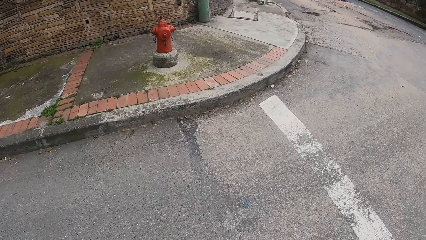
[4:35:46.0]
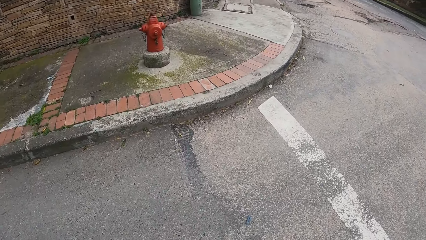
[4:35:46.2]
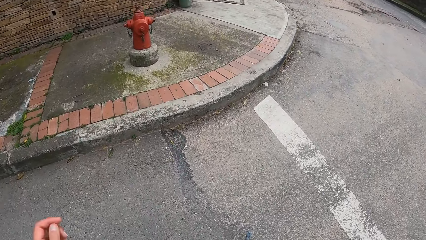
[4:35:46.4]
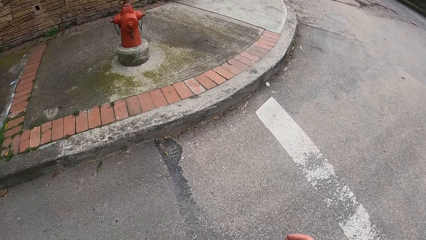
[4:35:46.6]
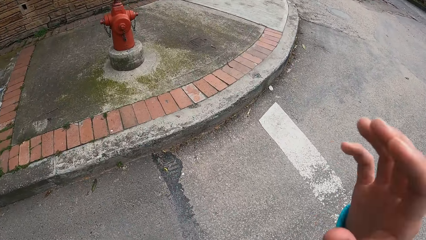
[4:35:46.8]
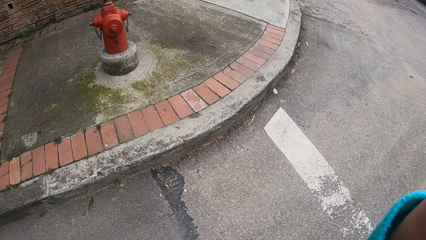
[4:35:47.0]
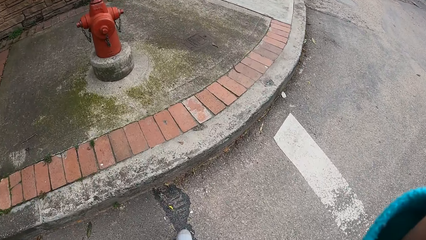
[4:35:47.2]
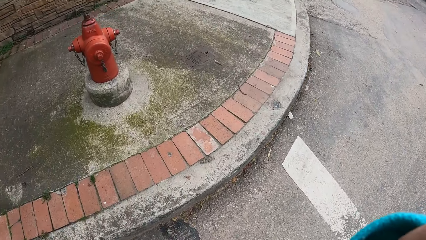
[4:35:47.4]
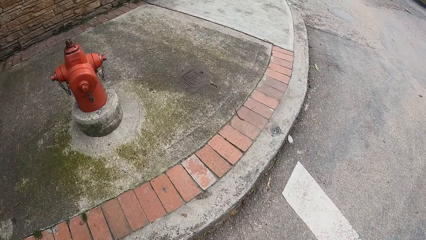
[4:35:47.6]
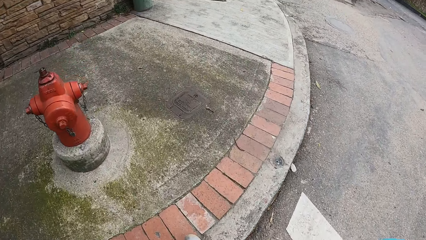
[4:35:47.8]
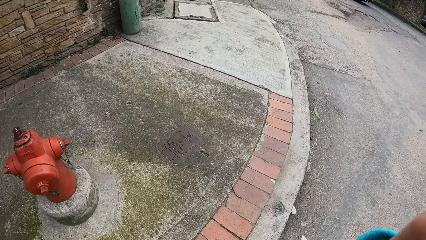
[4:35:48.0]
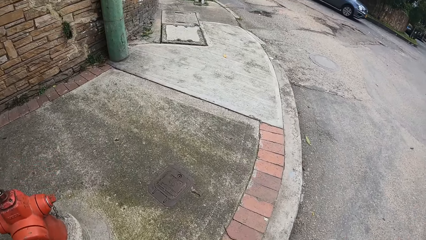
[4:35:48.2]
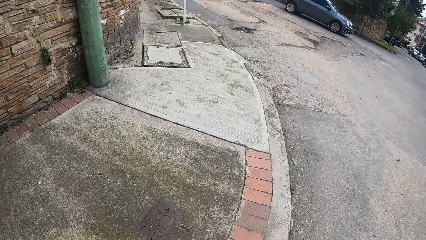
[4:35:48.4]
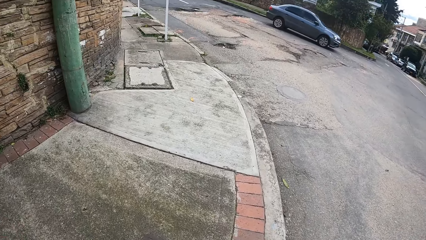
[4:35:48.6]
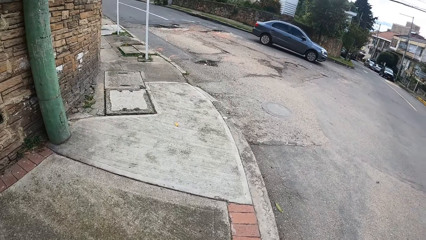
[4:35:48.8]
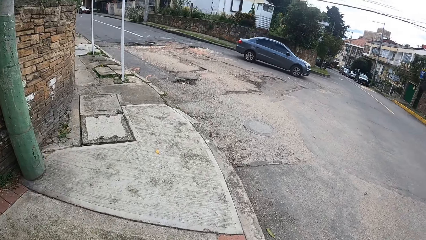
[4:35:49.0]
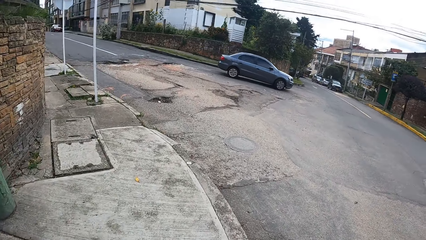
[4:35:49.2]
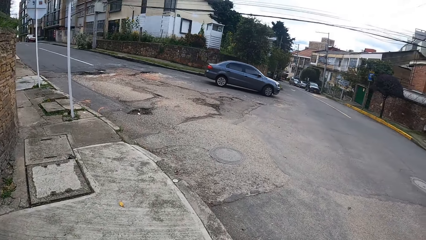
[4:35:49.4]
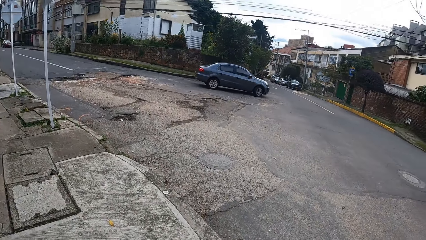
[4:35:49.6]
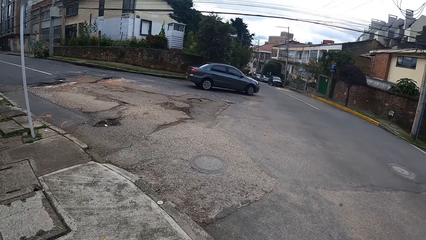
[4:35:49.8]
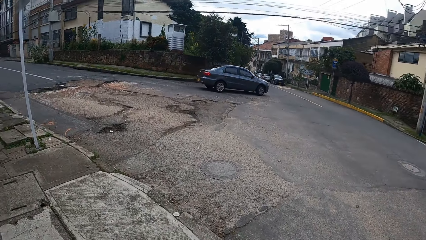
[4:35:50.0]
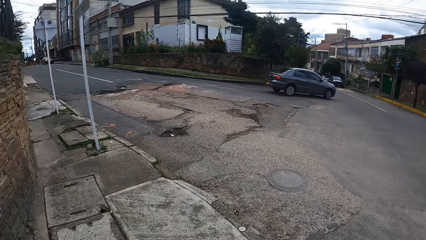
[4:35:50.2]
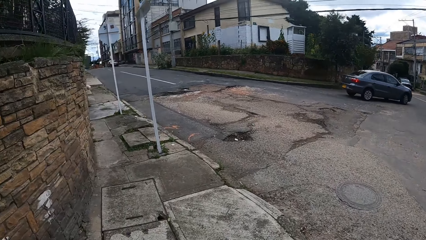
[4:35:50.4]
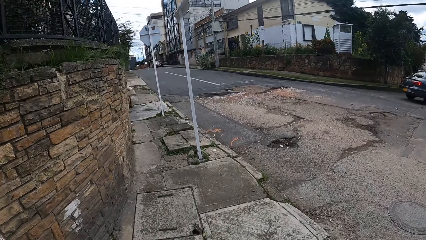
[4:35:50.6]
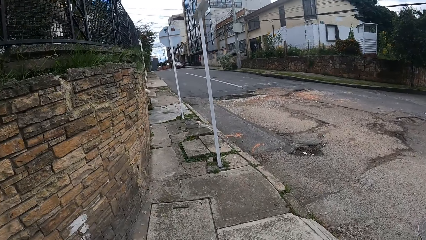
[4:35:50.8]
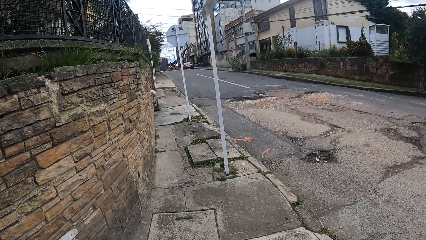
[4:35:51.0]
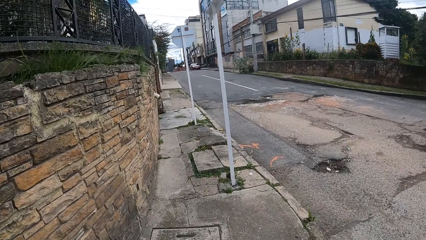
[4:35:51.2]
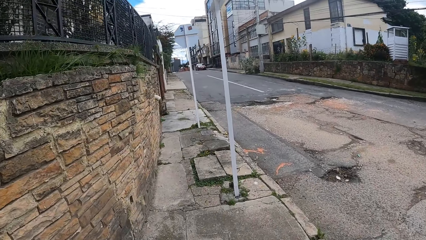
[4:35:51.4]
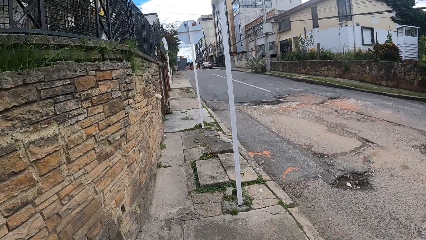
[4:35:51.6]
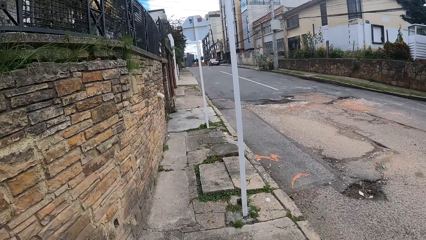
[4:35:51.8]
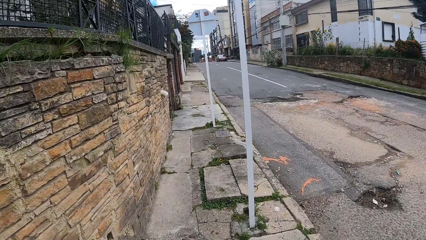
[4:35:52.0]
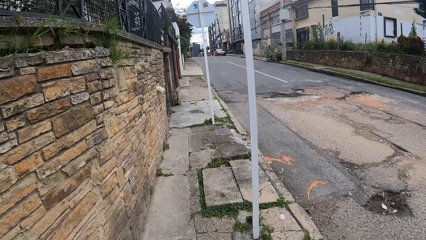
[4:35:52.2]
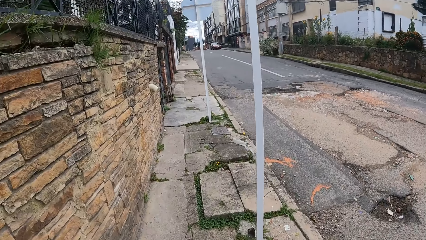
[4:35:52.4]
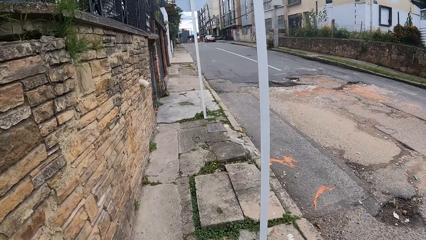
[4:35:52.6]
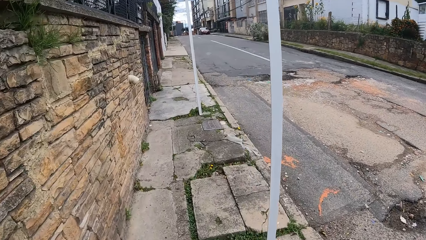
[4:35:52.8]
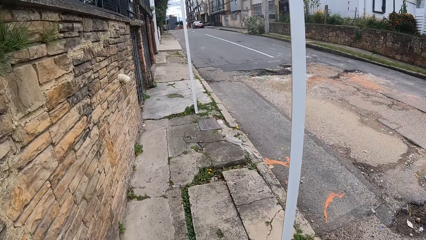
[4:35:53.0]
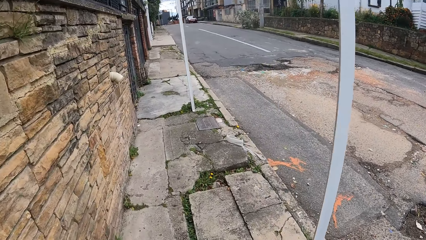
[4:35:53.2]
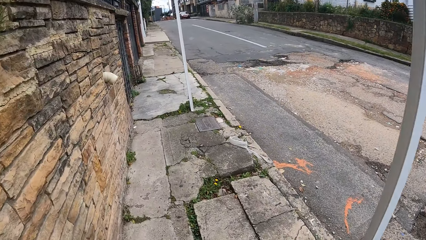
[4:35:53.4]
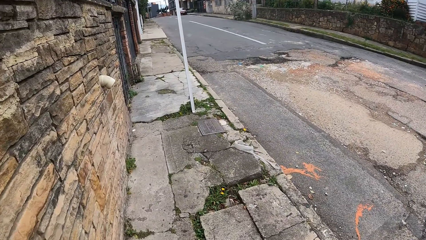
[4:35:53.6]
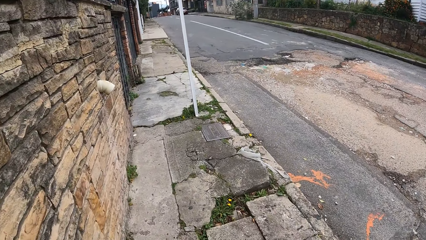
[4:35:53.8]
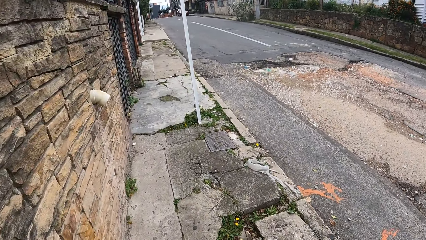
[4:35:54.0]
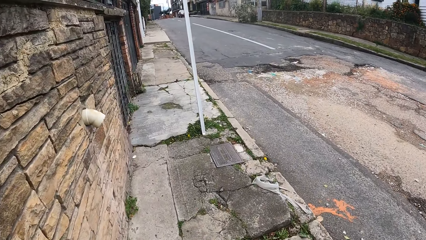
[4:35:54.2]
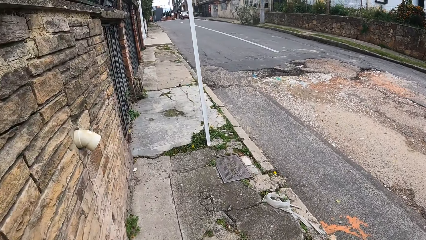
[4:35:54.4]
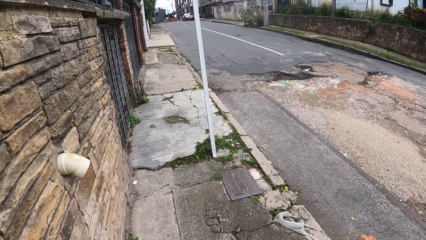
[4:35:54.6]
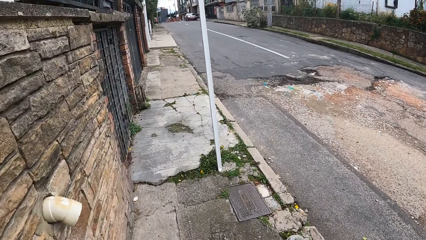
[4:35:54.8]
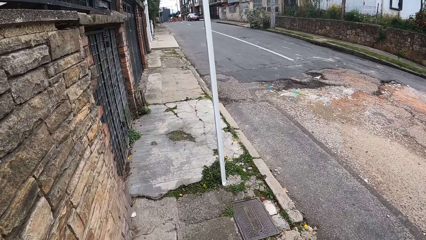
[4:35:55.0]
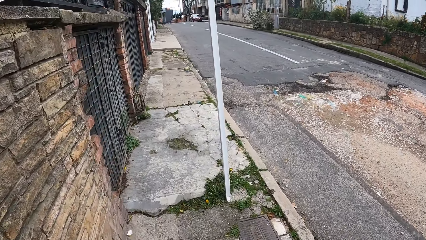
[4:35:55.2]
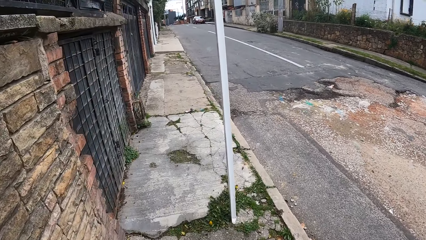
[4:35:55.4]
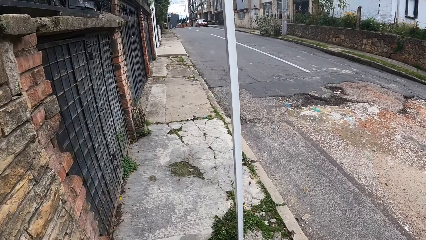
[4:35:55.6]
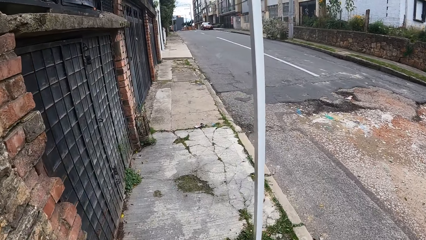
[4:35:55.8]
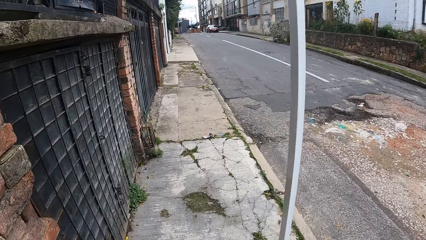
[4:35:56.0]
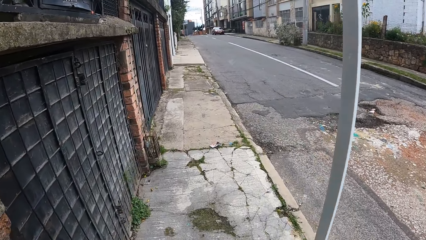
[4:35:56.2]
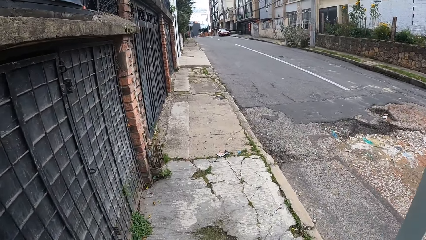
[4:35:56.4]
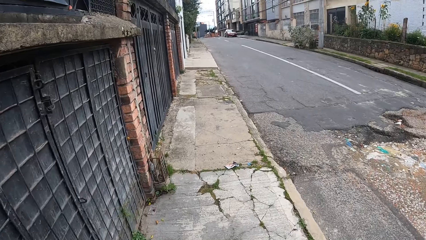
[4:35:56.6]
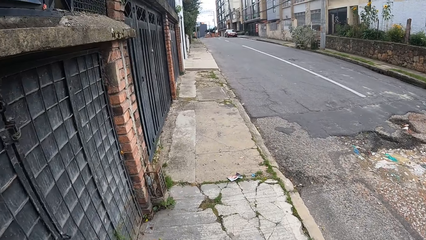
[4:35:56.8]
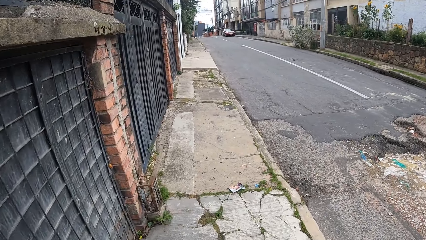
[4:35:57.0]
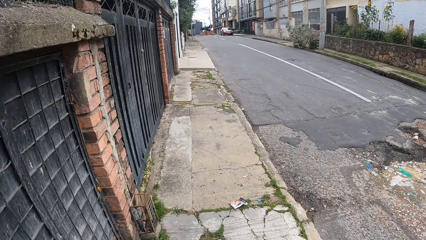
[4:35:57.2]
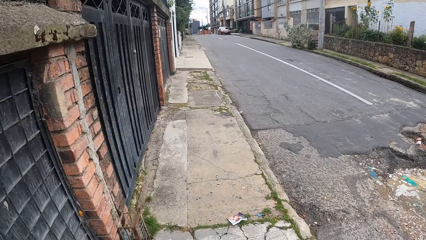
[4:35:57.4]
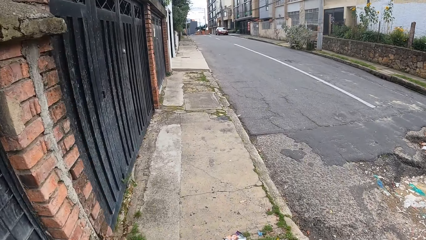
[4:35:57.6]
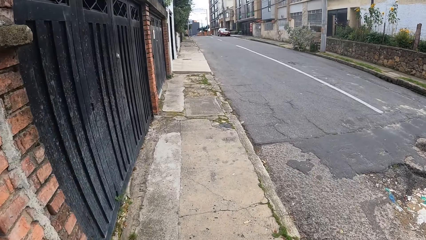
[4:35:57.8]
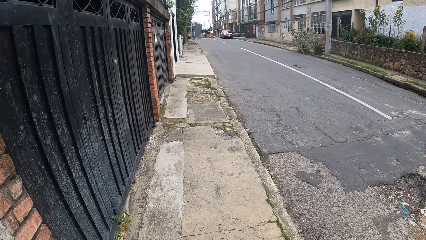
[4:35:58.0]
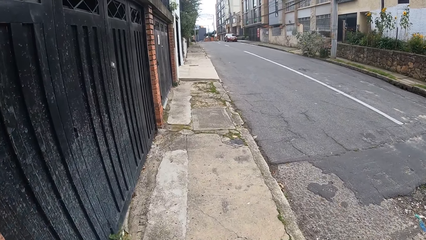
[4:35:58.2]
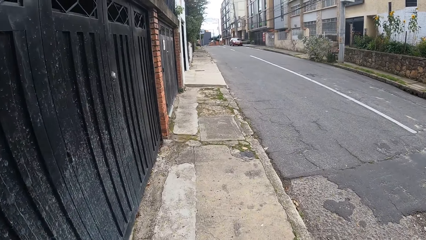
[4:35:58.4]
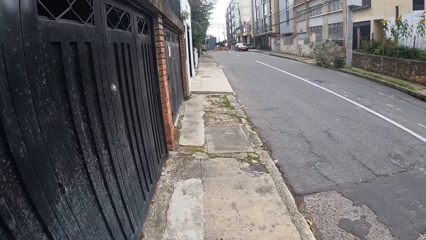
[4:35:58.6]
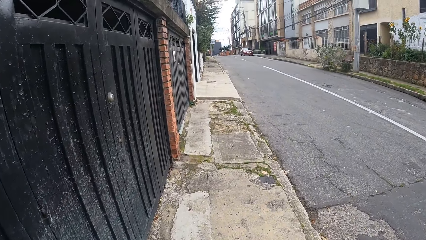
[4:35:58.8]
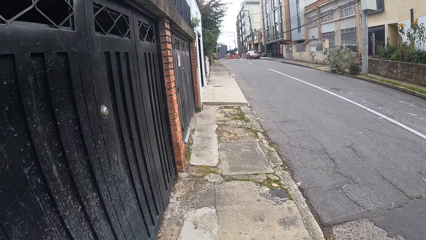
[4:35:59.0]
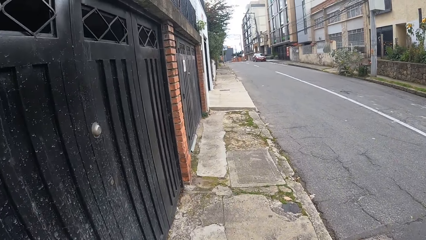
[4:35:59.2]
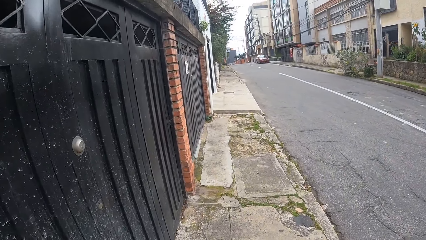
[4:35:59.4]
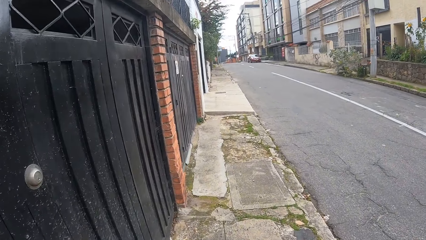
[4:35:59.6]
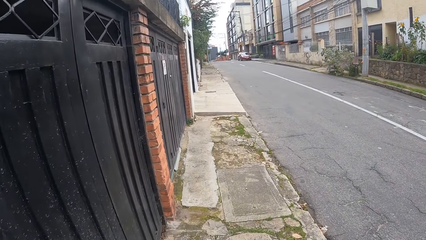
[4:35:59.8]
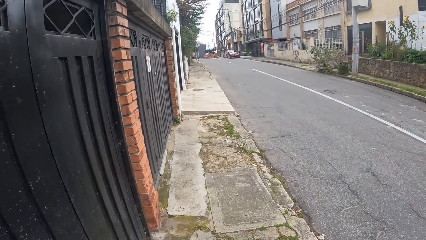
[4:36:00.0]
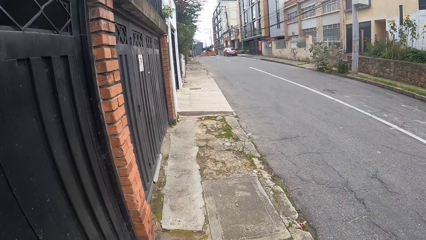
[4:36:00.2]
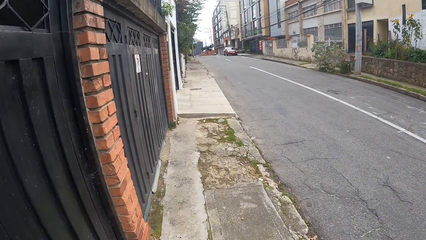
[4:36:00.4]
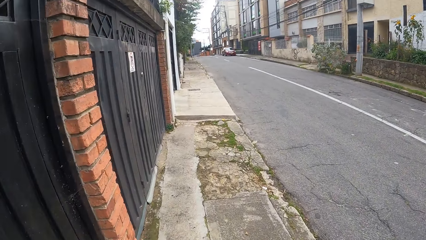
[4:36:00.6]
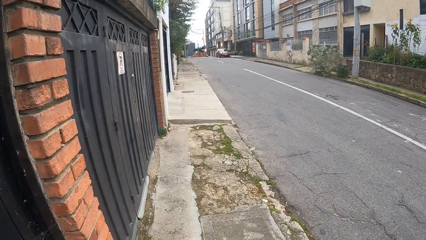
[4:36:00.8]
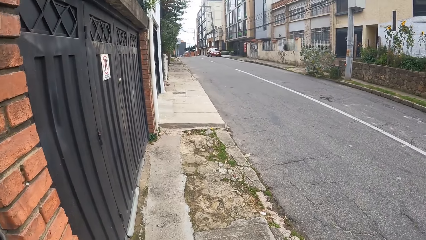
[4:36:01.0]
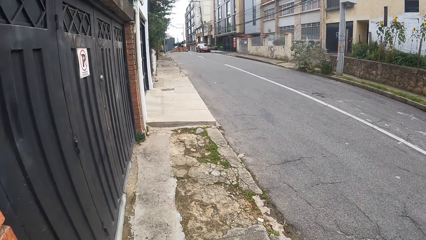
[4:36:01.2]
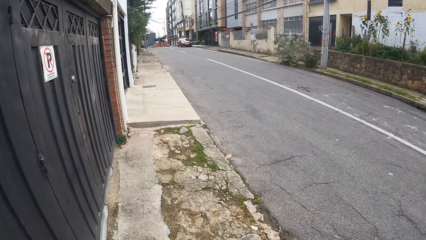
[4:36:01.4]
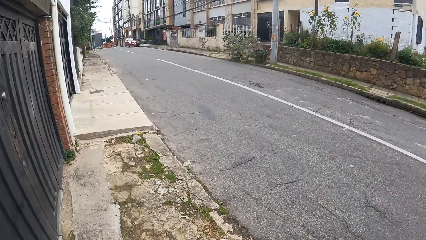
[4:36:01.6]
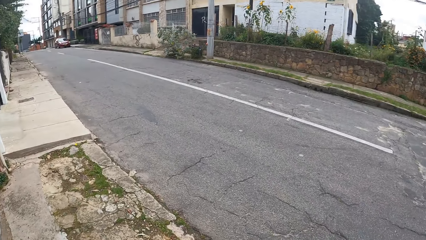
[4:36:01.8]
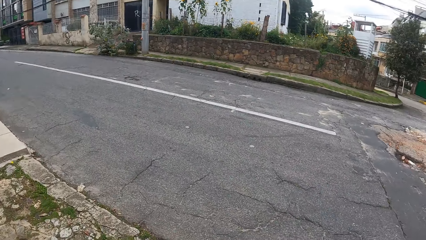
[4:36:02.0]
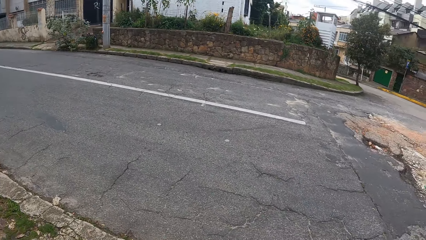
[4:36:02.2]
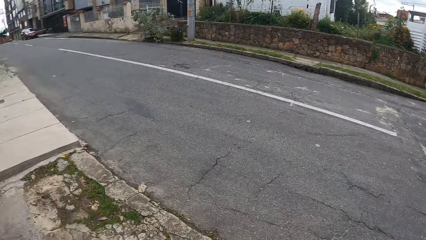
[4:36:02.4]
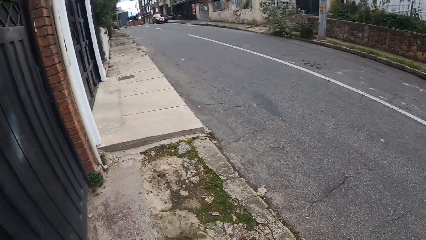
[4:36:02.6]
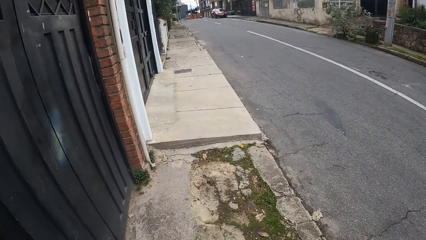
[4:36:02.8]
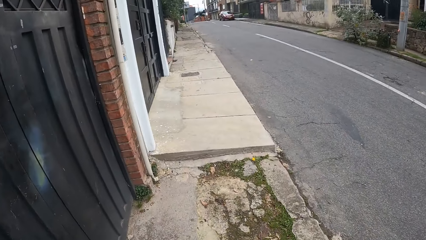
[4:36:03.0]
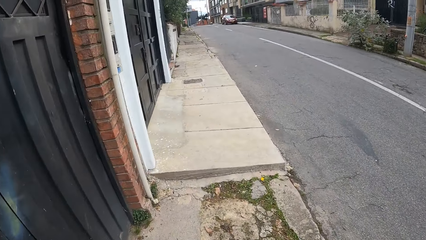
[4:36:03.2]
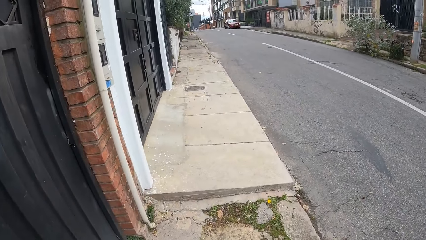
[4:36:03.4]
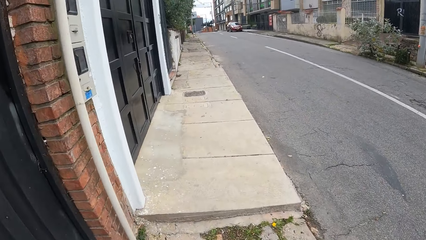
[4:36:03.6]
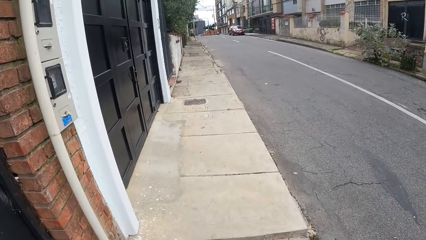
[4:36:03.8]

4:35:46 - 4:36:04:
The camera wearer lifts the right hand. They walk on the sidewalk or pavement. They look at a vehicle. They look around the road. They walk on the pavement. They look around the road and walk on the pavement.
